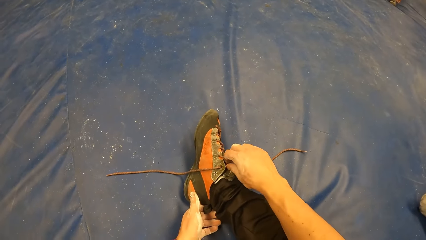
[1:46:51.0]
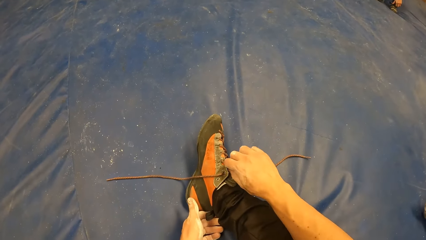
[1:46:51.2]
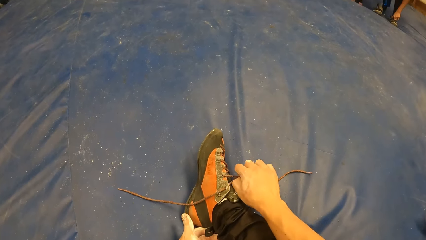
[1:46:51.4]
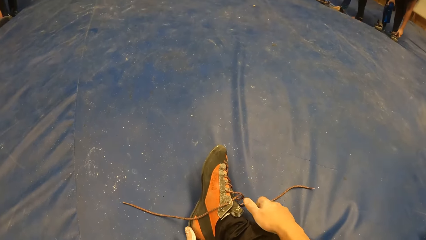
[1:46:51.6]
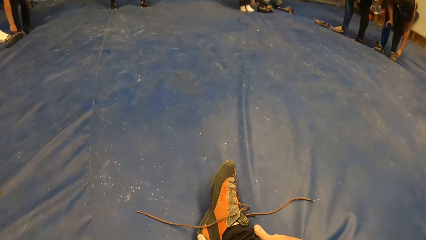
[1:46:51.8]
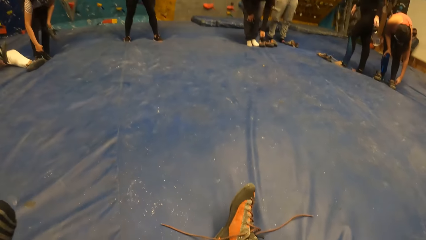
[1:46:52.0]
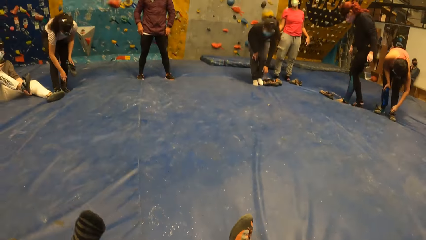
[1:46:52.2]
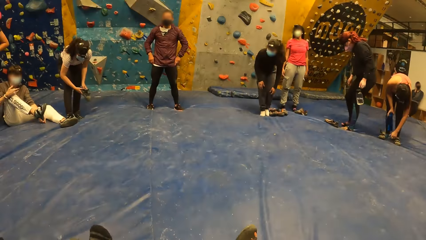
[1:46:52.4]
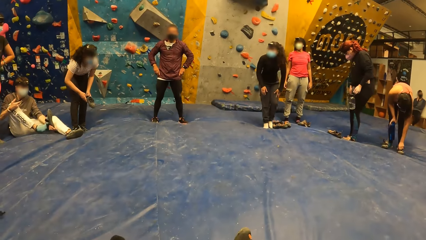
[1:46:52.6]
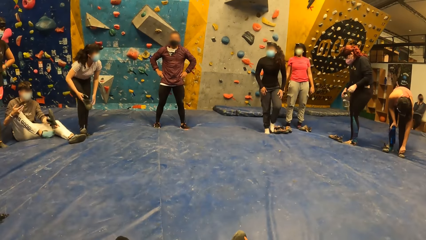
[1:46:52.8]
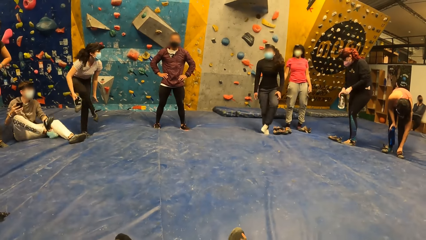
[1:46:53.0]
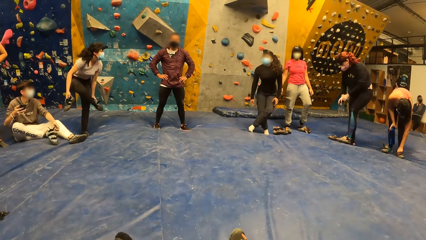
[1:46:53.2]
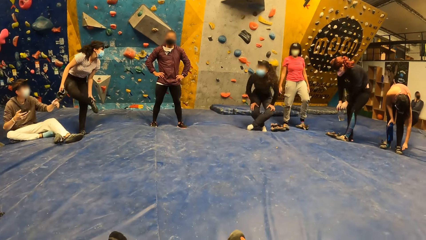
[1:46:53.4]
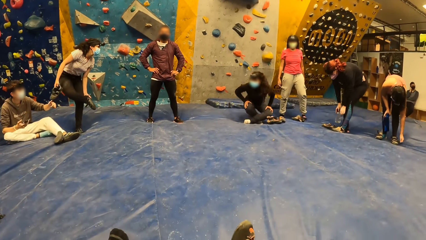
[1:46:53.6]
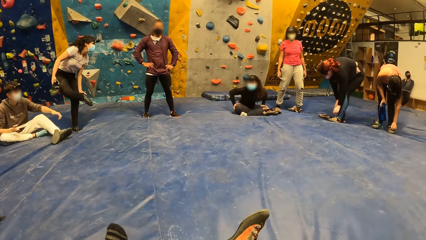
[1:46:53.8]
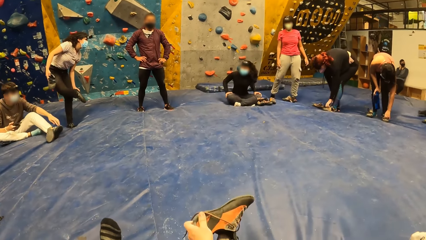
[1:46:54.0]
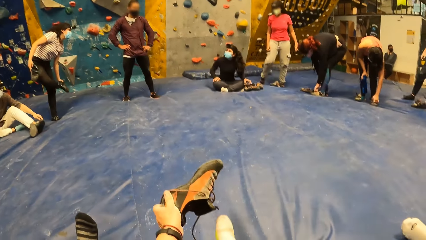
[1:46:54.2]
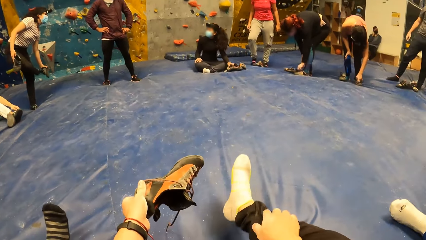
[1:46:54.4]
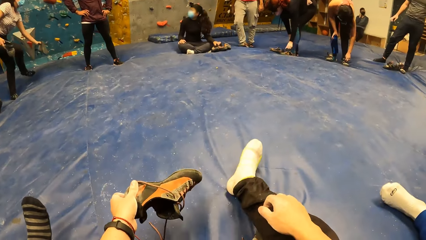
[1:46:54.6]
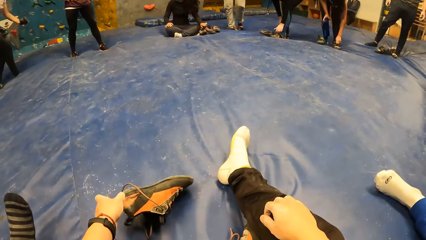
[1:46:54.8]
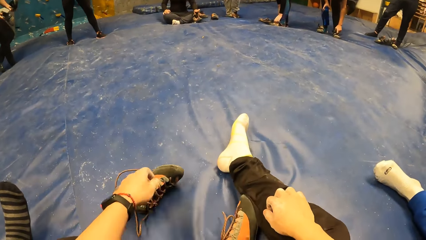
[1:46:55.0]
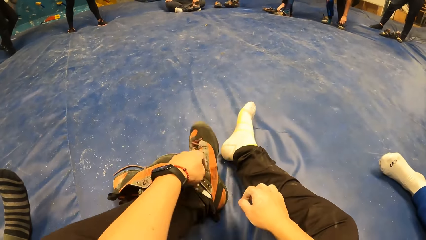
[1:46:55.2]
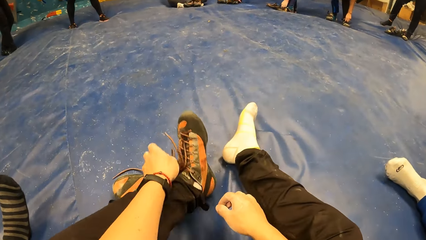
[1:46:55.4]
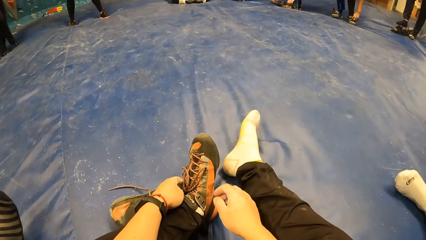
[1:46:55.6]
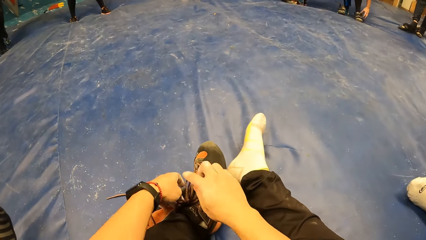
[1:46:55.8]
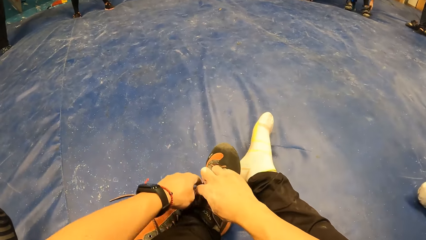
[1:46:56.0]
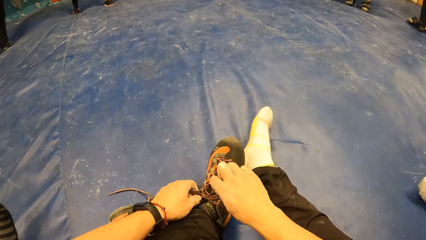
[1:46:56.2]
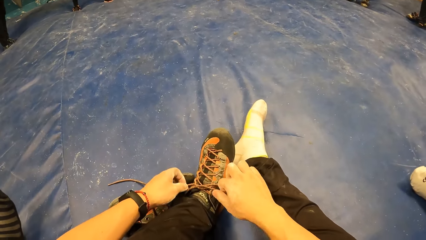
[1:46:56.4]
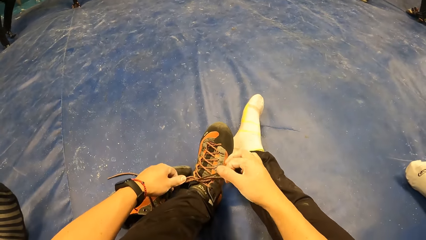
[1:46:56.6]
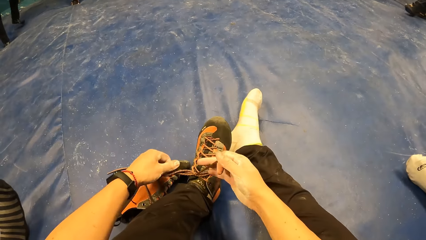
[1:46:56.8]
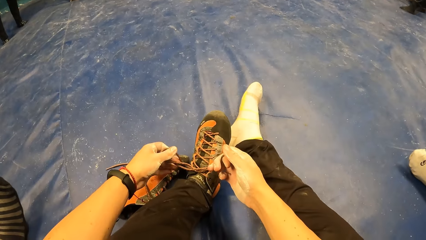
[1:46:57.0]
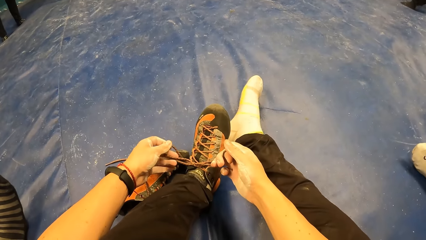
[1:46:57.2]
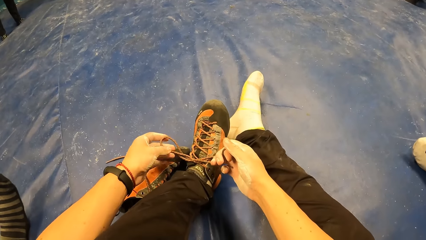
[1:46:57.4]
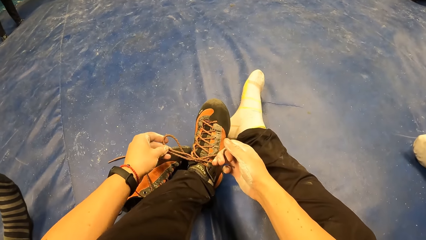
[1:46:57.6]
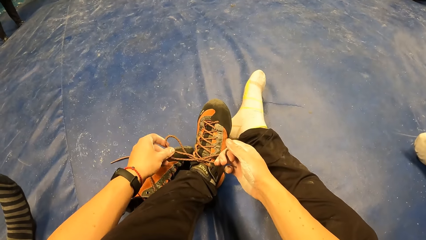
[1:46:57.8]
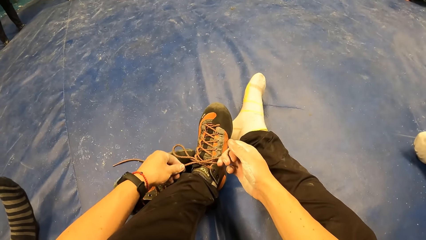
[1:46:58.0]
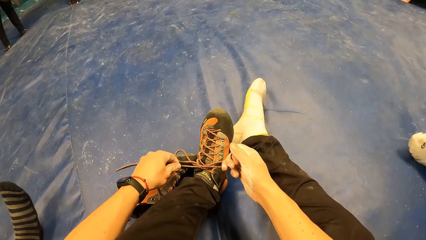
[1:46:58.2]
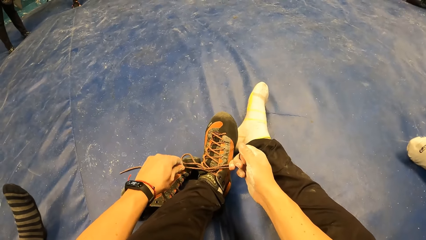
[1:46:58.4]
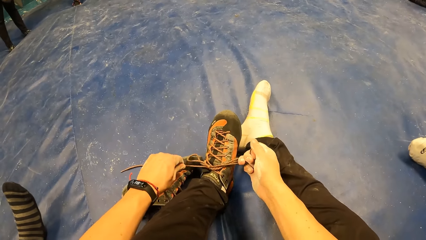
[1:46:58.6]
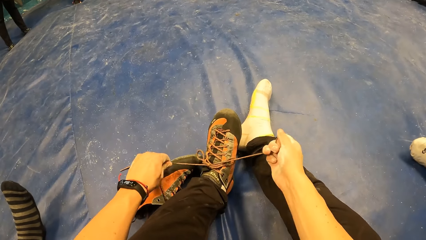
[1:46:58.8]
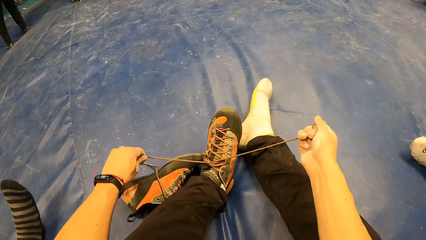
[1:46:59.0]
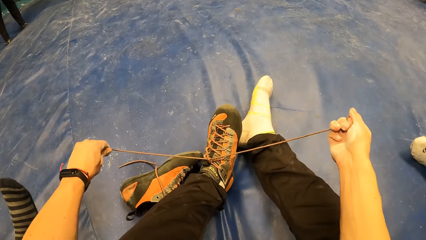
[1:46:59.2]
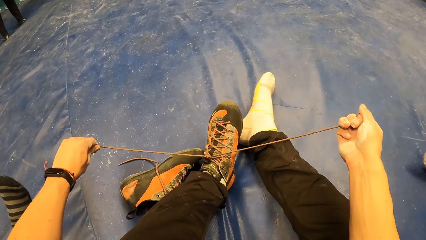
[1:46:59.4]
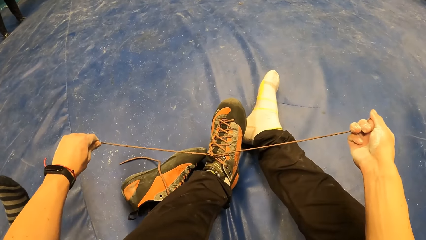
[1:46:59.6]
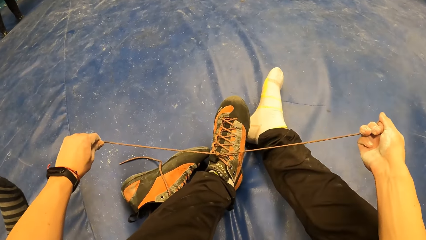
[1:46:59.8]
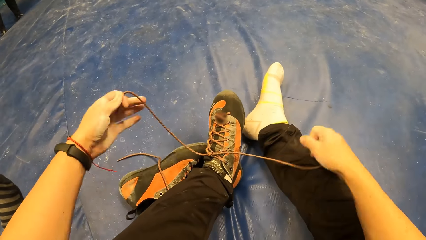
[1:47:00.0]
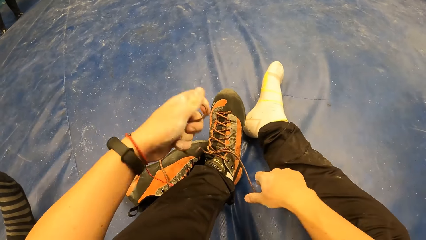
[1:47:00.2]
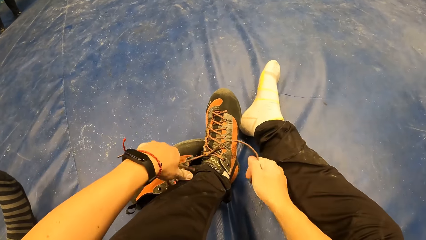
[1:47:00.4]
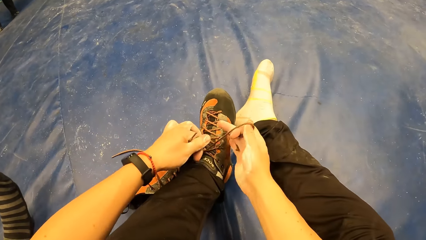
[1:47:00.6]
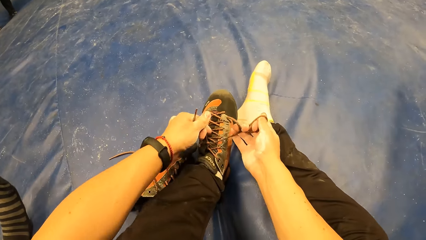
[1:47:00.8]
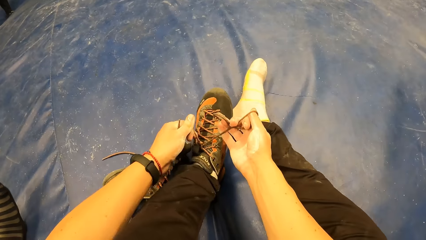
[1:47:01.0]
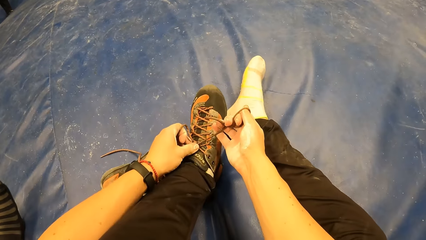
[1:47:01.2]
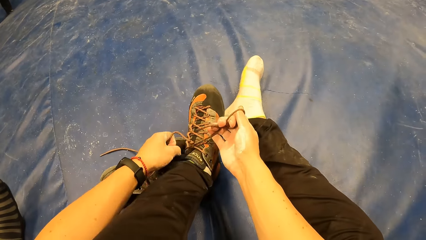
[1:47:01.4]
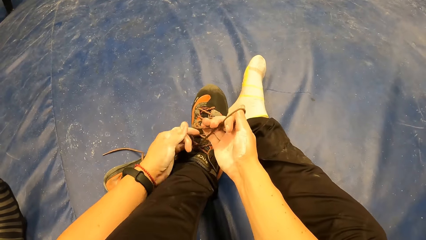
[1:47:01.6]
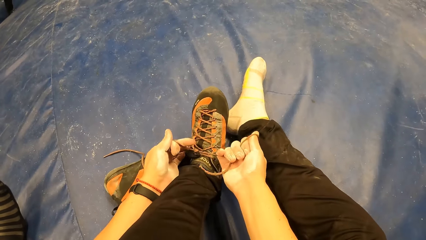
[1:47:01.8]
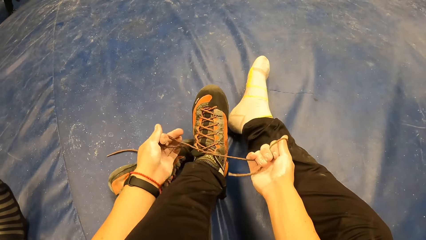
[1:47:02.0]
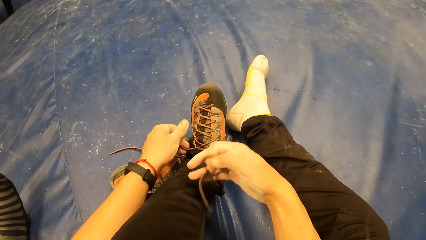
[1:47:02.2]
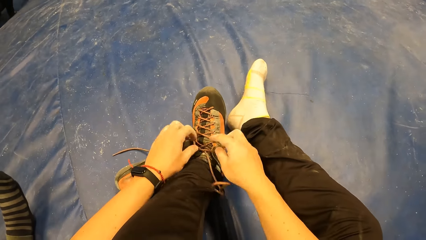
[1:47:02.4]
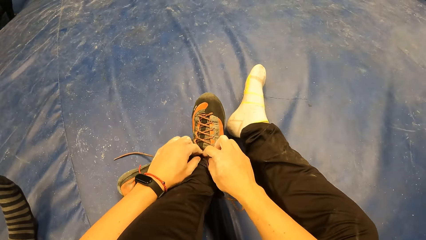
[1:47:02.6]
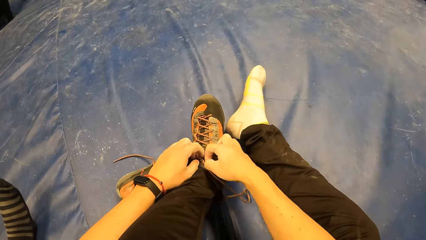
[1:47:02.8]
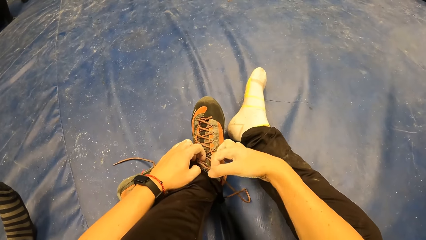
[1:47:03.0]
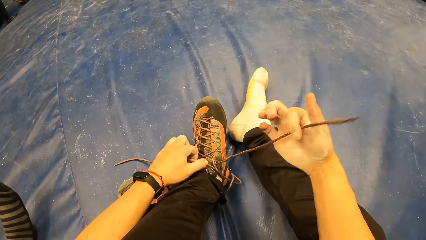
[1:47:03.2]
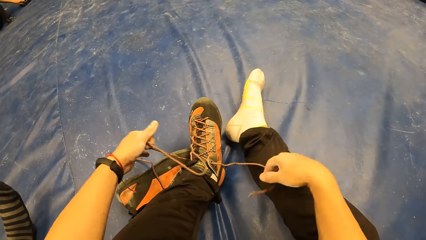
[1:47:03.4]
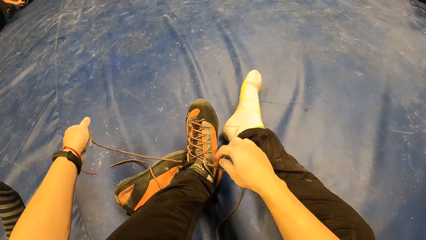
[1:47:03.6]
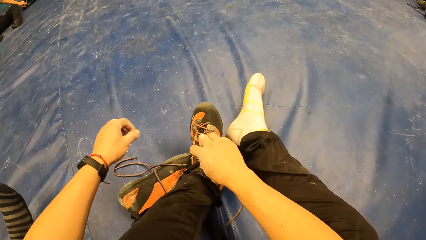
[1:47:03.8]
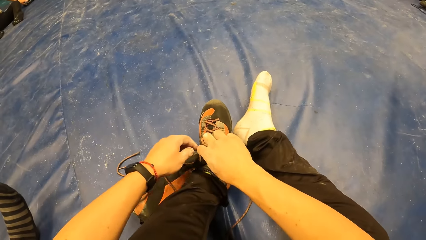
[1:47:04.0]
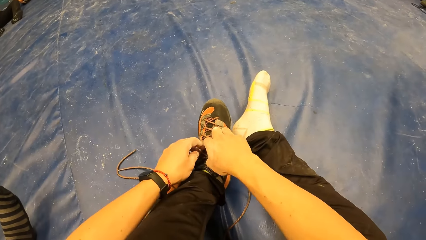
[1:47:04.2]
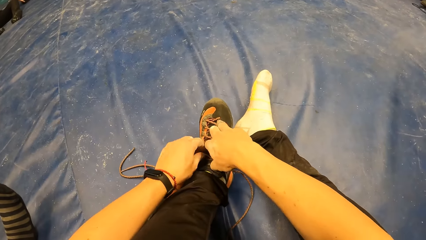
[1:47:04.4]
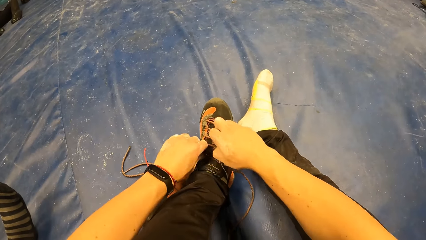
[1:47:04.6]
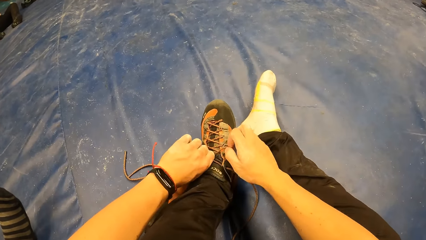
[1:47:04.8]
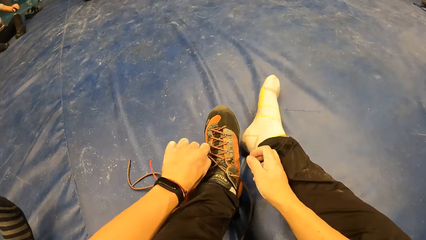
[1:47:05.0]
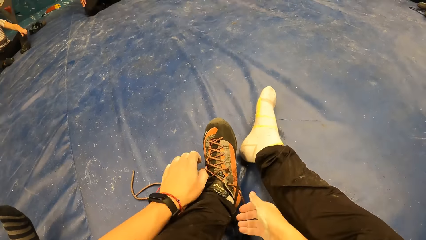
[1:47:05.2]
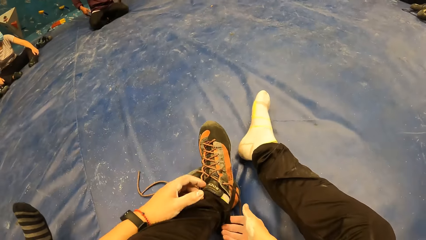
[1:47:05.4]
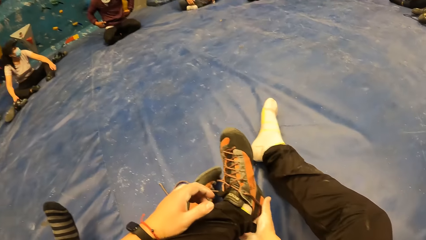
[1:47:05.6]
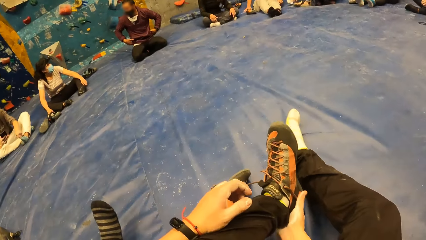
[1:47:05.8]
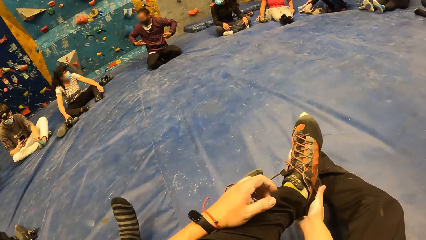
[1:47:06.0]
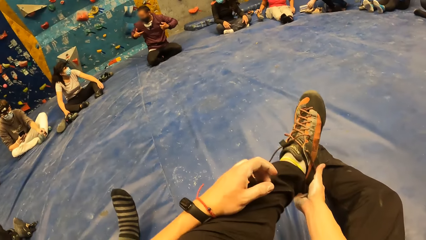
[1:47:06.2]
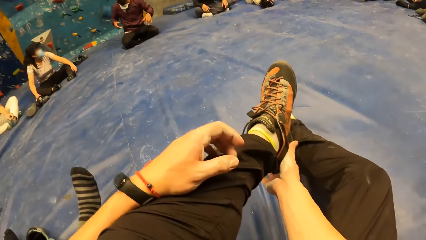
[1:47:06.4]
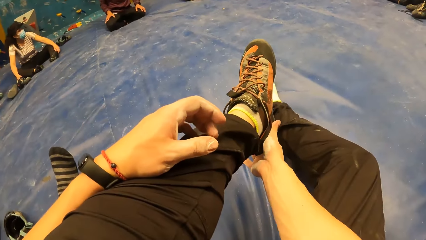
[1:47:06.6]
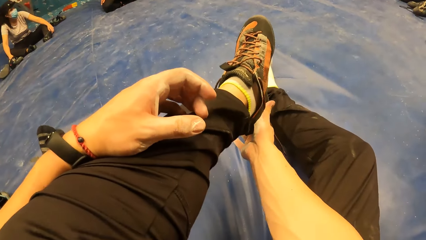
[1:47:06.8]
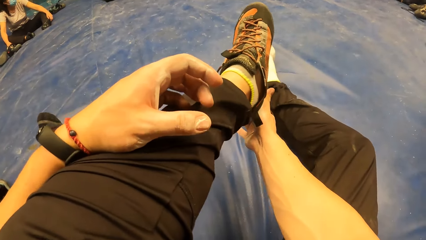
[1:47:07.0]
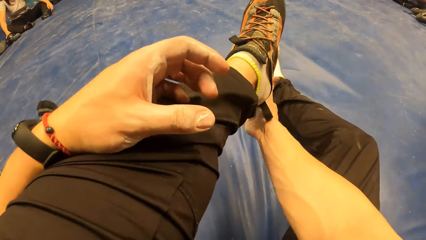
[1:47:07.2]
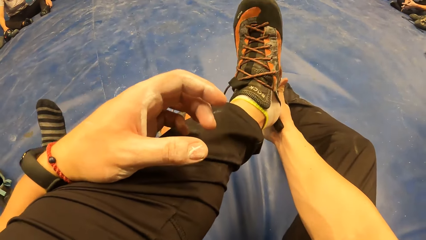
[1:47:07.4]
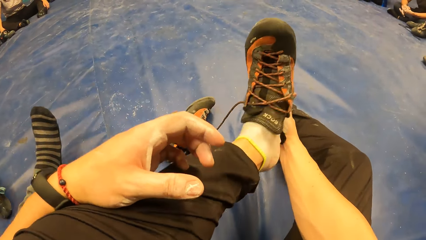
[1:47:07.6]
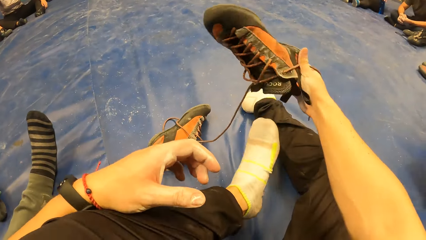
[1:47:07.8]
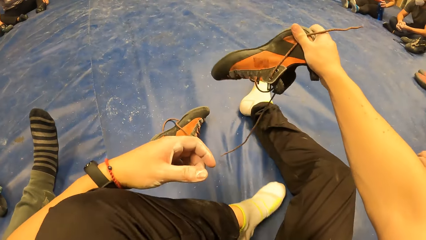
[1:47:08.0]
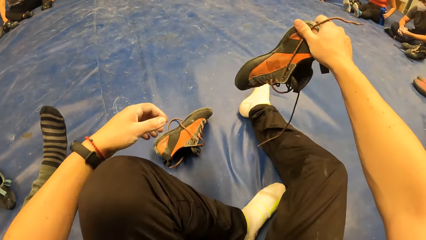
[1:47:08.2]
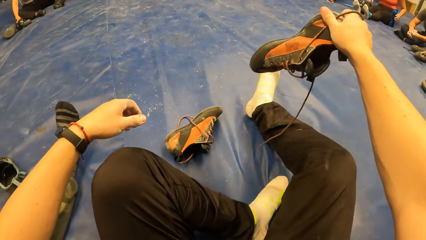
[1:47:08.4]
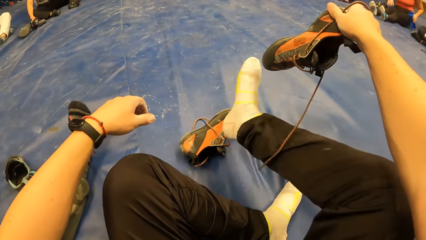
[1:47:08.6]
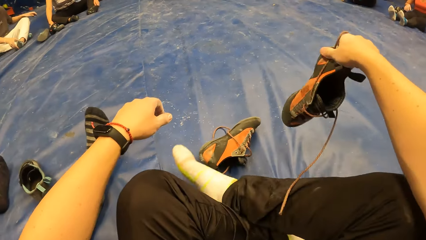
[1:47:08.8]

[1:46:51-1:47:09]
The camera wearer removes the shoe from his right leg with his left hand. He drops the shoe on the ground with his left hand. He unties his left shoe with both hands. He removes the left shoe from his left leg with his right hand.
